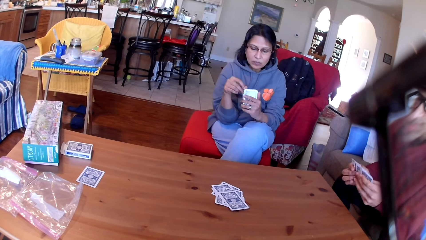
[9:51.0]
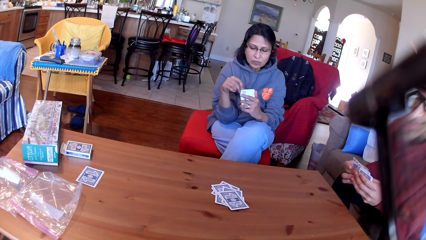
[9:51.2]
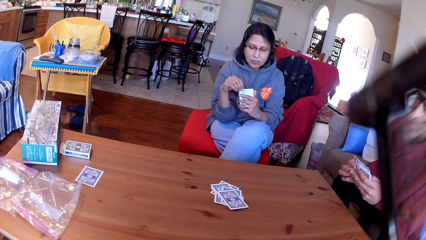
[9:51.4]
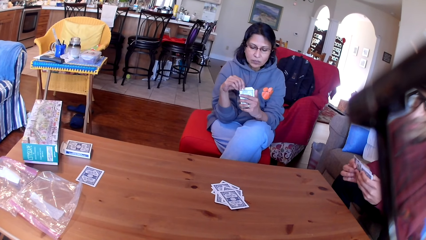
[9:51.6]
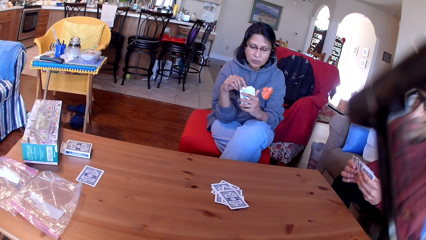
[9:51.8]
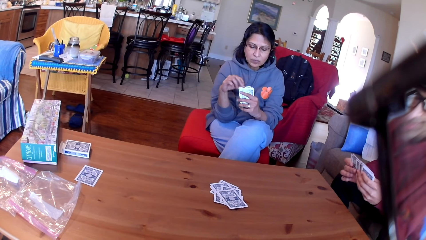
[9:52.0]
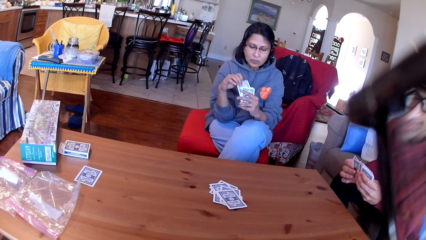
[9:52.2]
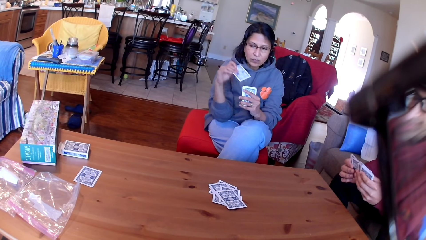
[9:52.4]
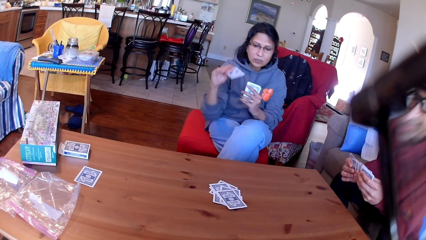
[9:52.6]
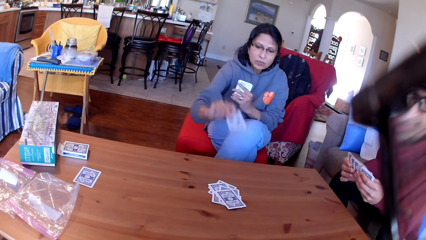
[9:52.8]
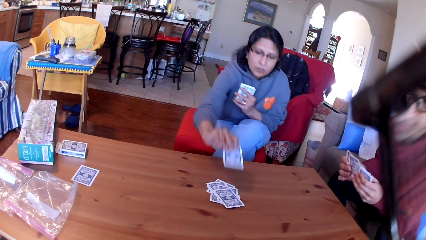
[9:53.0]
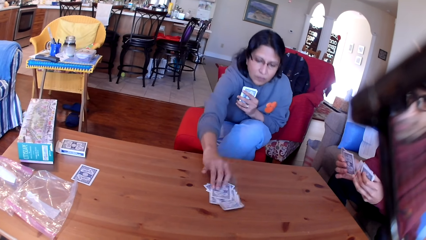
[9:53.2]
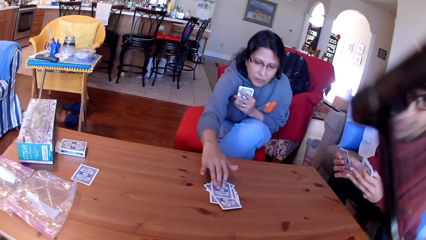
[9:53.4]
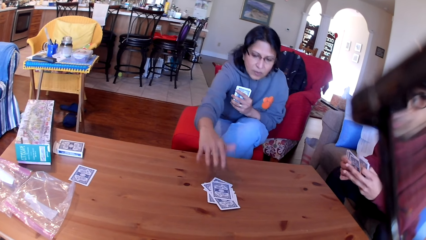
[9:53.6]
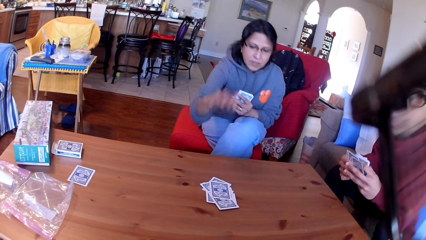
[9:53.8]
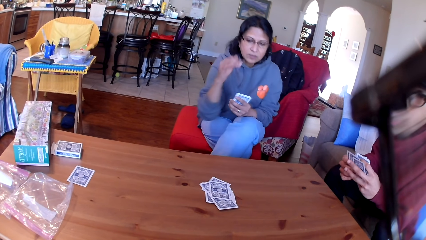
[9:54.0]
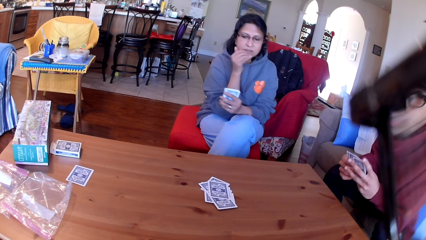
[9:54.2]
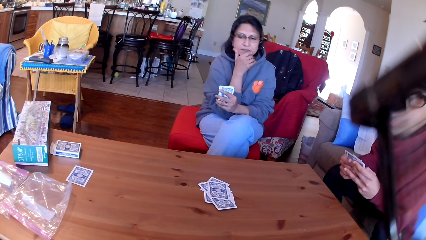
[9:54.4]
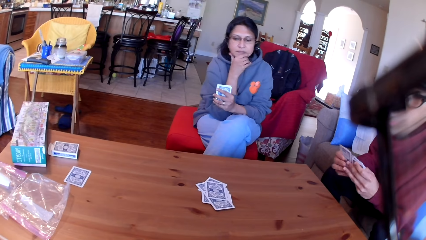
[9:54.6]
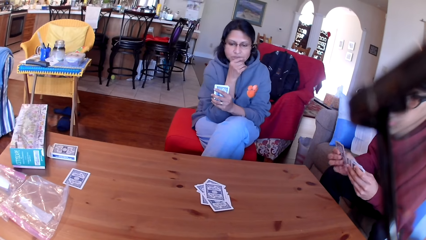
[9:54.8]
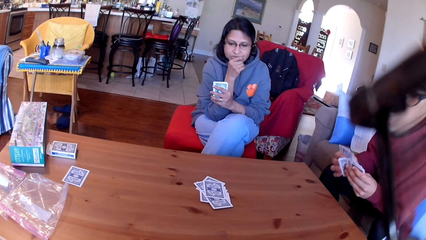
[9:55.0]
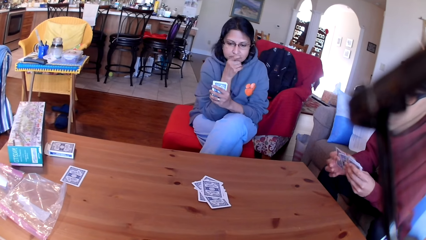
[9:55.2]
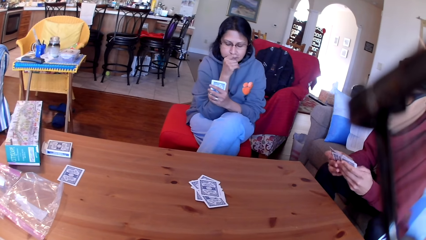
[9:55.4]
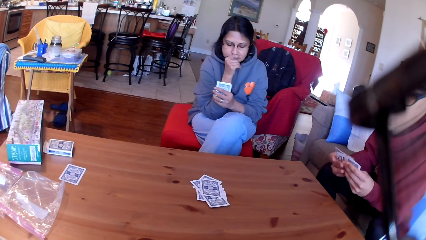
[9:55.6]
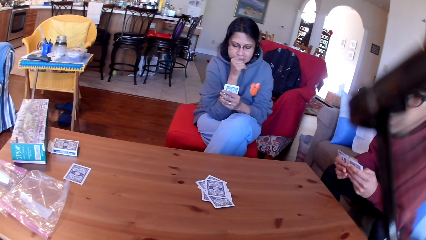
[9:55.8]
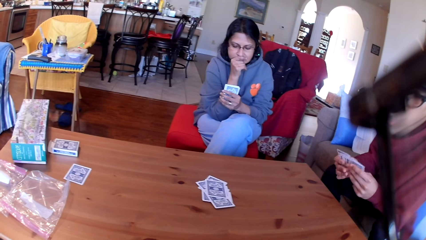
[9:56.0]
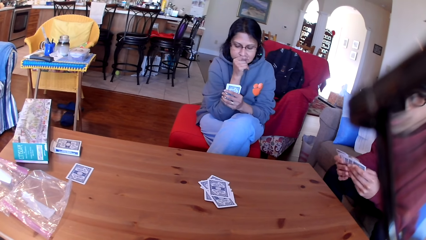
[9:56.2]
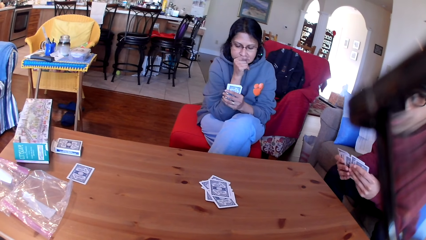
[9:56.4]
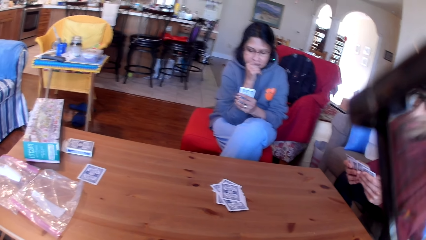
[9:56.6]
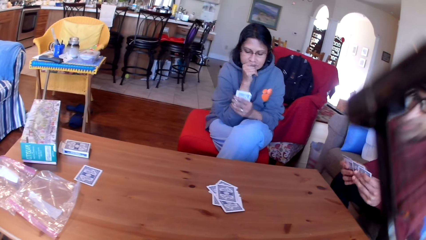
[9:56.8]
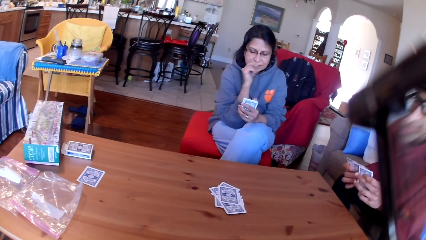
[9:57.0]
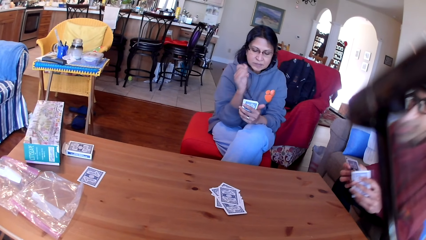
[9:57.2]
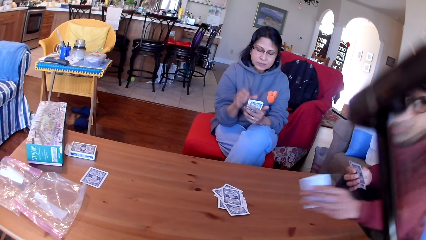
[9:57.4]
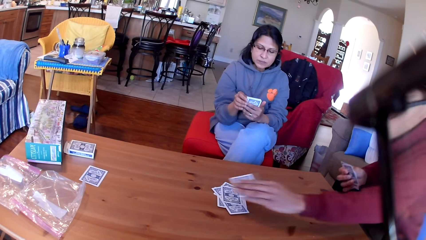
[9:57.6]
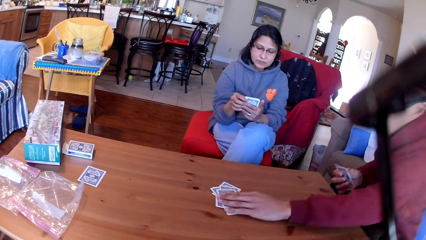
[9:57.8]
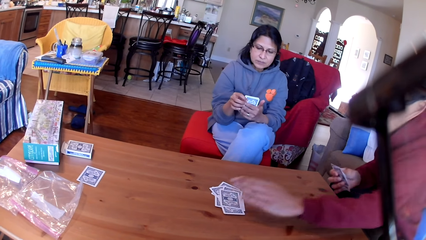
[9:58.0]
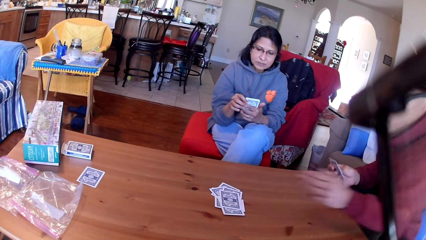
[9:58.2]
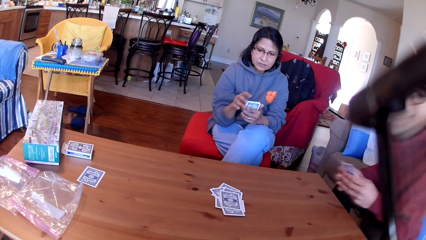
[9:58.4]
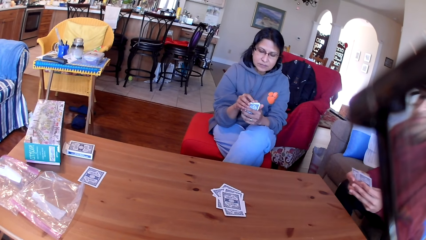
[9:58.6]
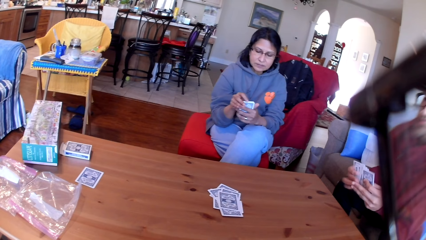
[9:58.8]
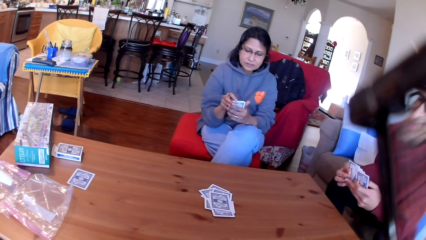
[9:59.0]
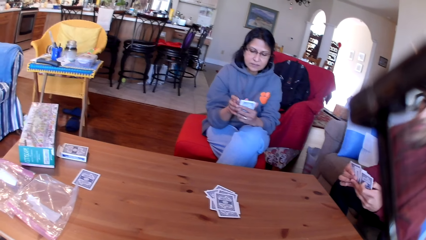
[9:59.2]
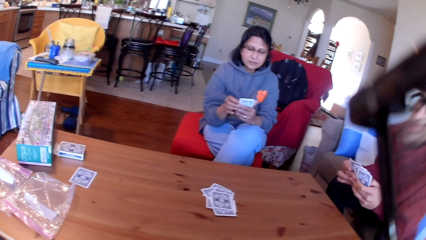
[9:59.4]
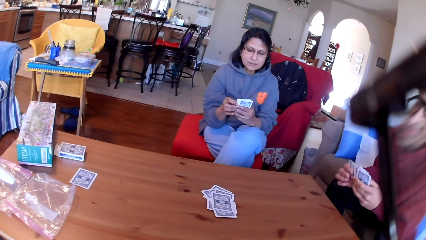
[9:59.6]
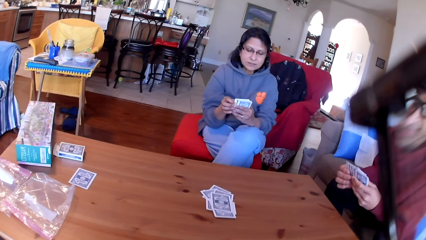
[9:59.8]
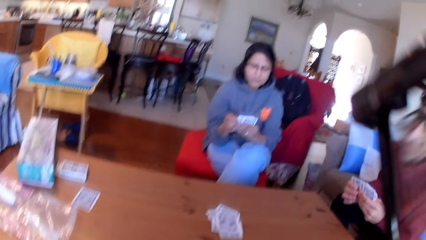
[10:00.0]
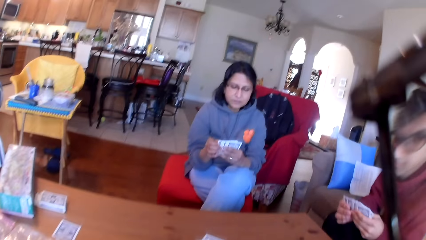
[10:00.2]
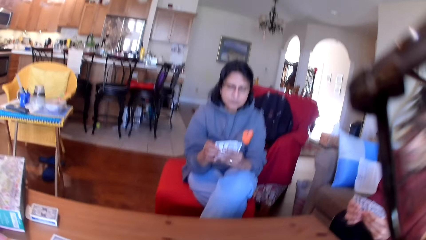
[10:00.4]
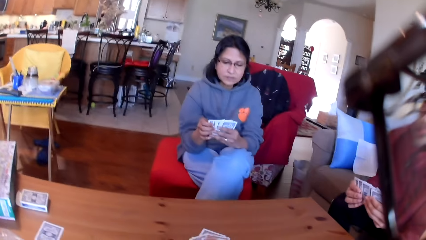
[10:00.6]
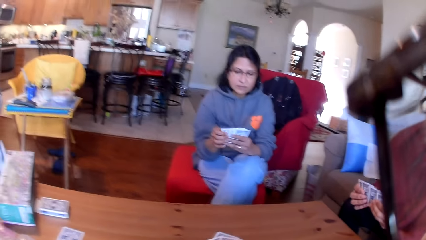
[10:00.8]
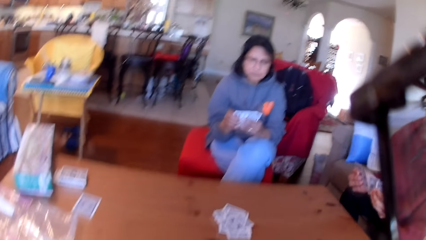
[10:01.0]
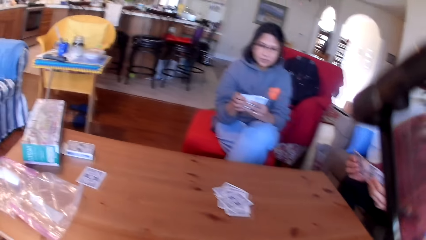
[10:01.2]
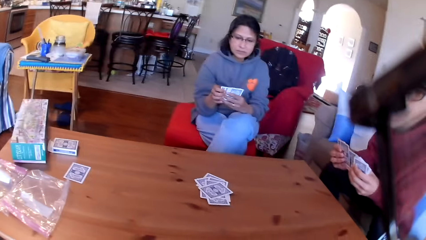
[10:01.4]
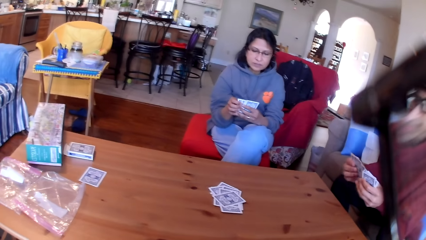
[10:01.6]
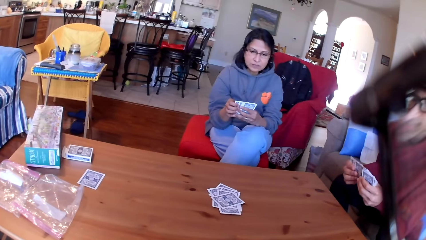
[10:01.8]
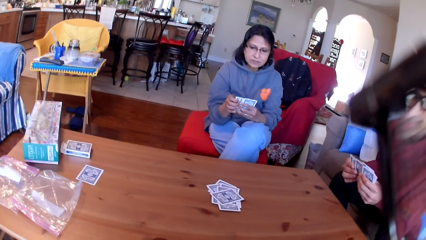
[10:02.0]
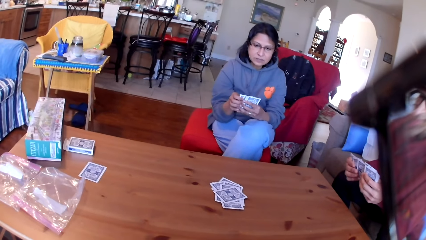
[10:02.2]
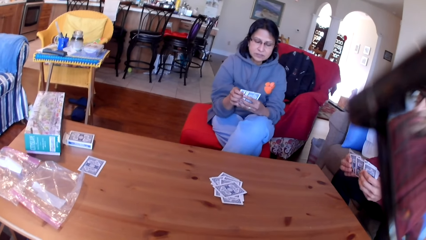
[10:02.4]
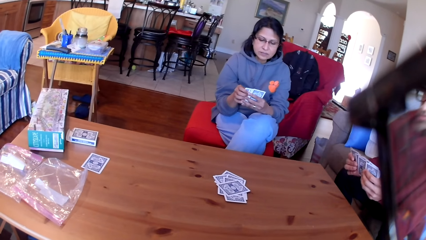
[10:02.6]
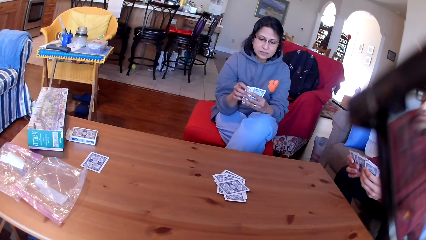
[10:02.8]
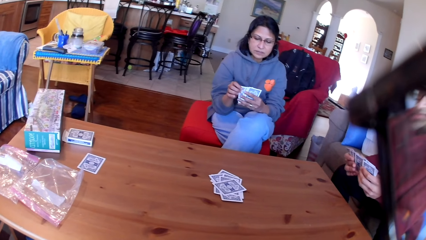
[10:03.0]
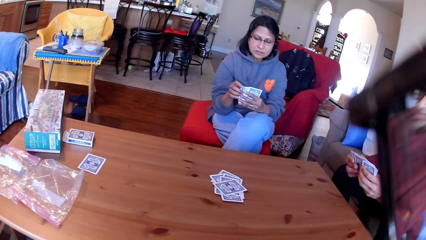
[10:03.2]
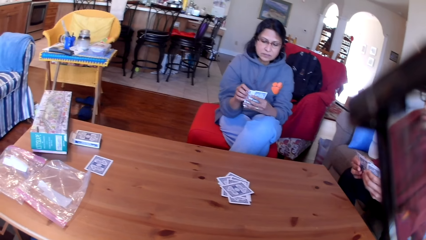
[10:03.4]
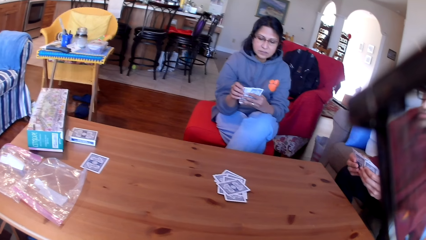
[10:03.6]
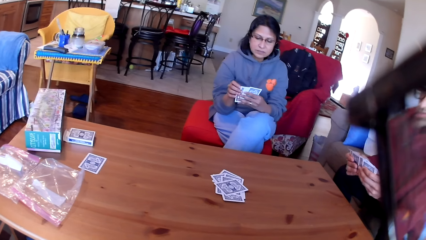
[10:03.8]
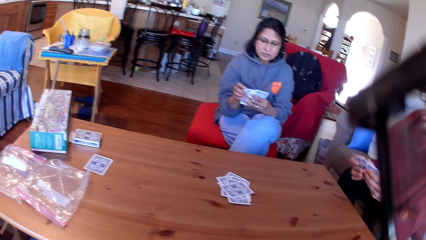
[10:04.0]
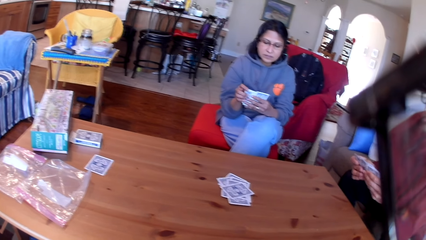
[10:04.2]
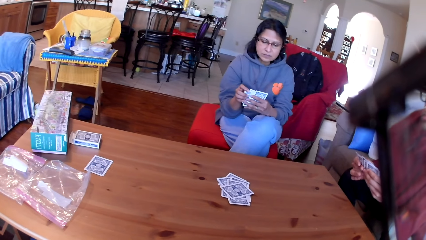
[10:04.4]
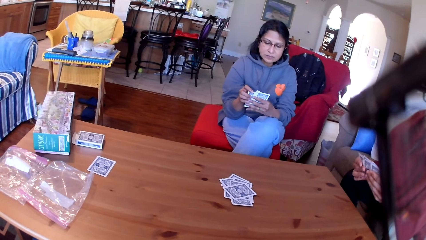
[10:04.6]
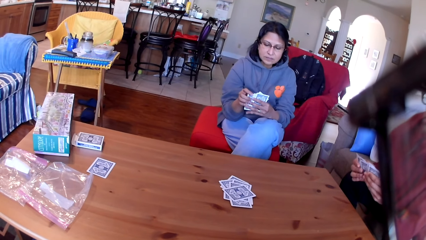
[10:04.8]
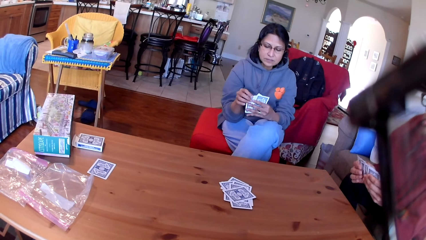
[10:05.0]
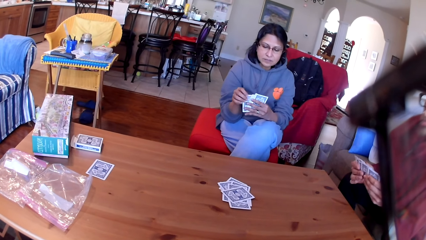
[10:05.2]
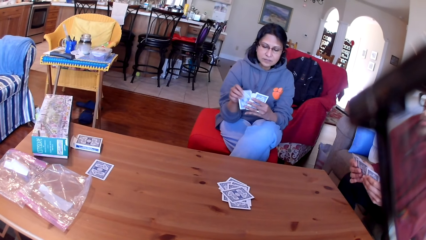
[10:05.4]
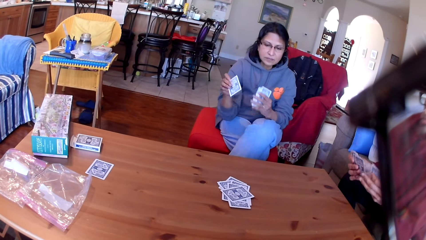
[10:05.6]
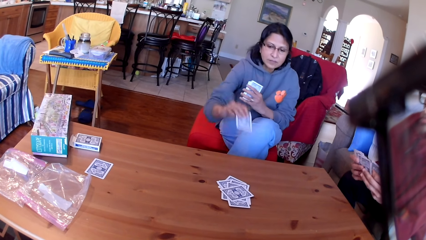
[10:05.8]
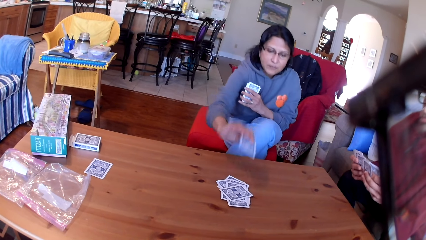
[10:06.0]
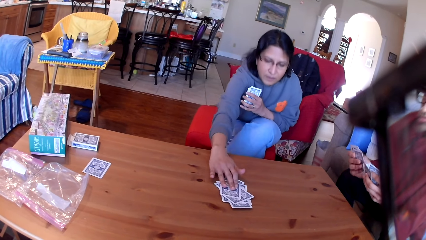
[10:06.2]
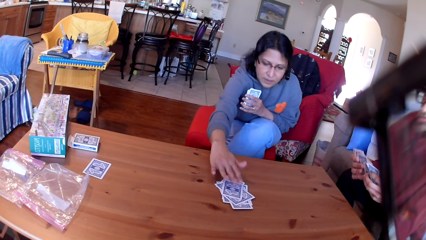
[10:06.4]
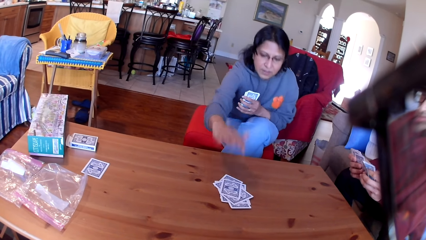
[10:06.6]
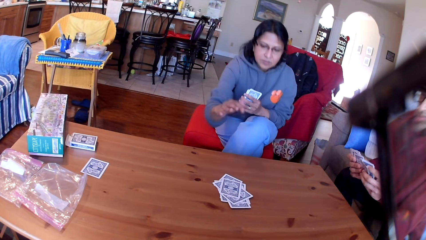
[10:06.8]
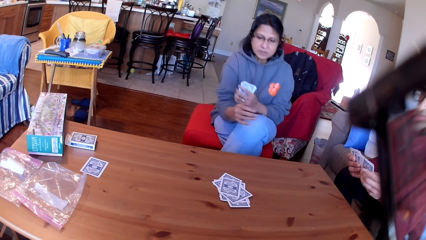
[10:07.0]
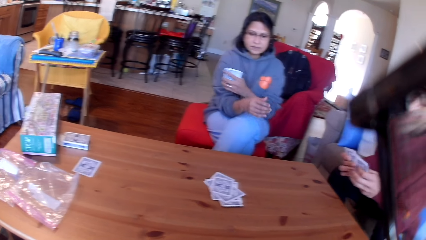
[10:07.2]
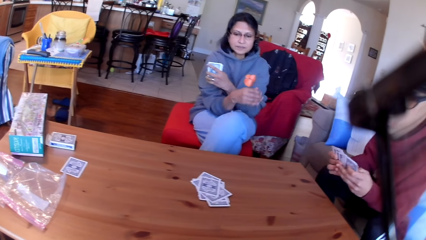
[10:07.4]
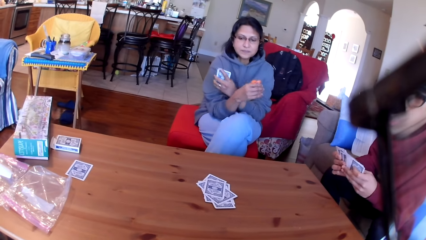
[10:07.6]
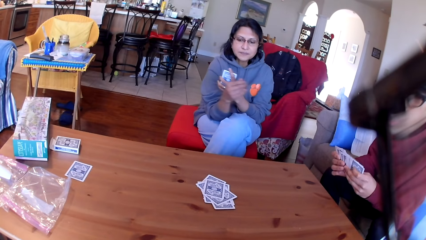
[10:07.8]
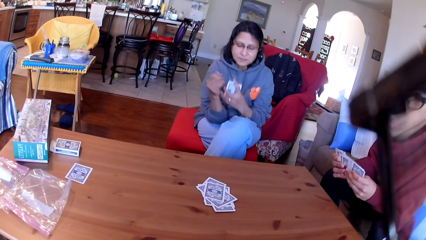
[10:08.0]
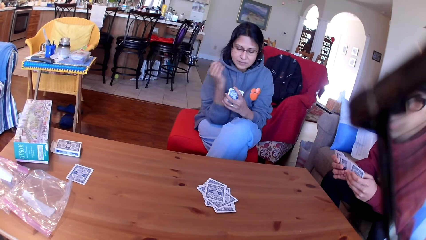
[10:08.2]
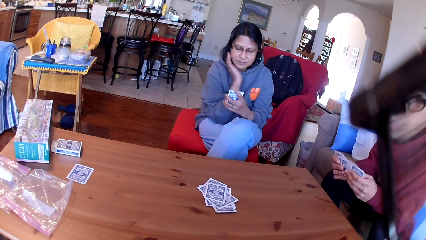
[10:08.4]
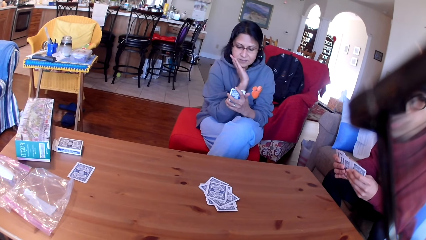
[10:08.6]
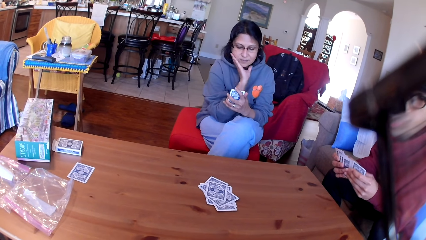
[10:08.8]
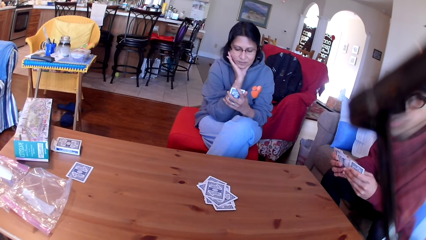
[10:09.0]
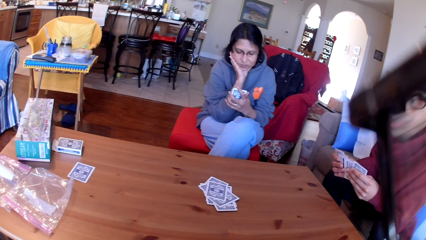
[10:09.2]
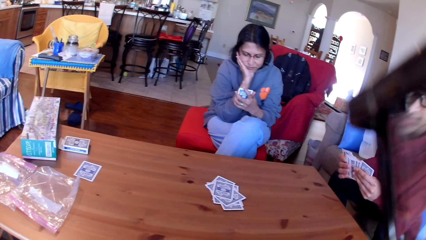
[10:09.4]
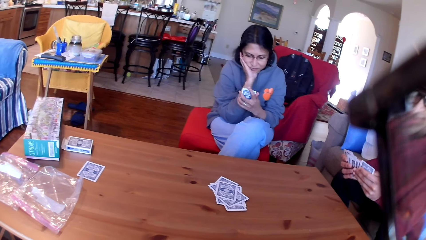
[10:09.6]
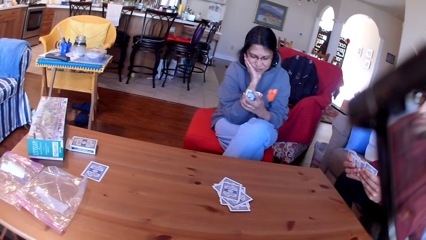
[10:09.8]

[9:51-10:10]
A woman places a card on the table. A man places a card on the table. The woman places a card on the table.
